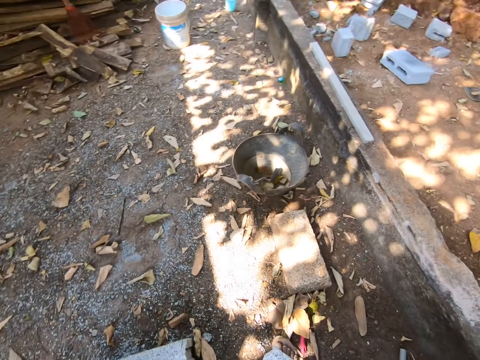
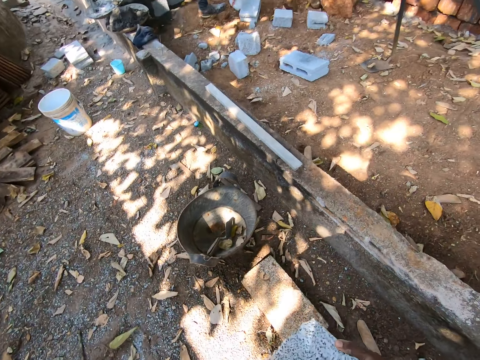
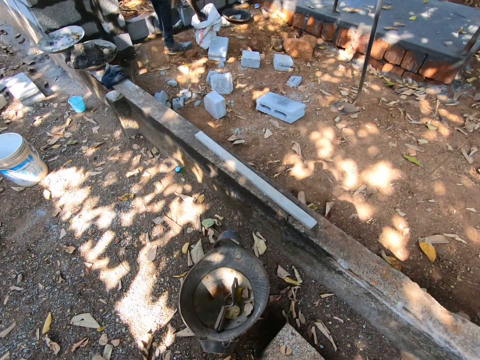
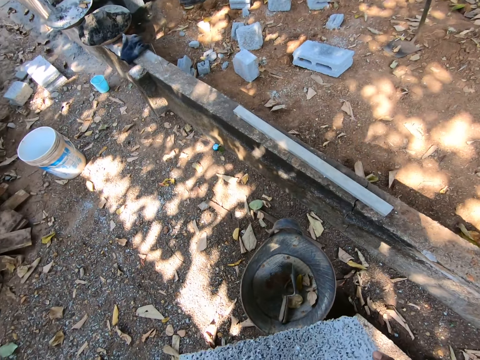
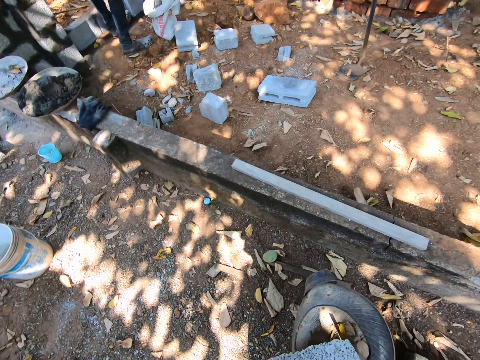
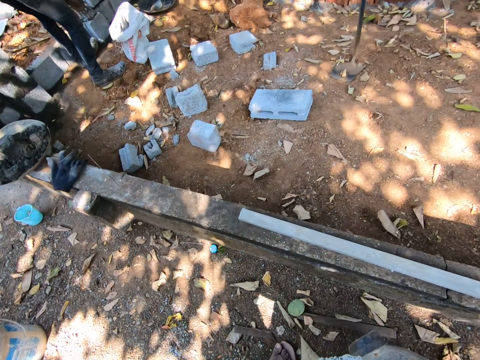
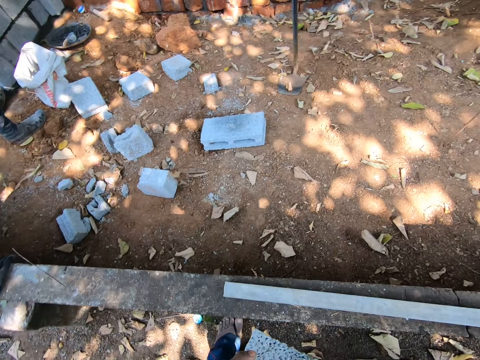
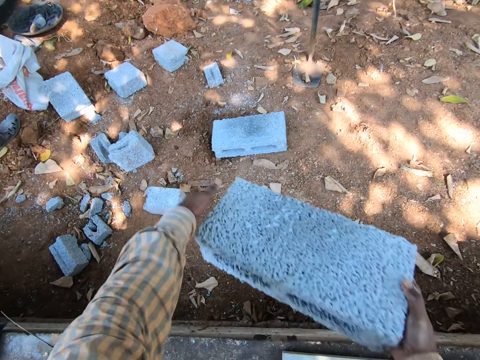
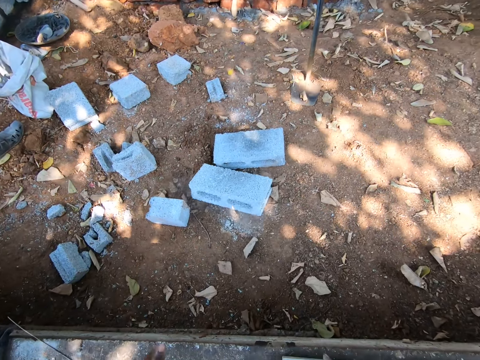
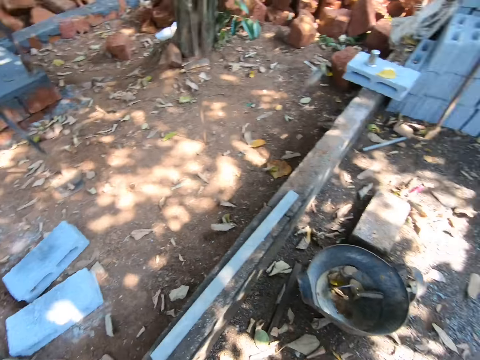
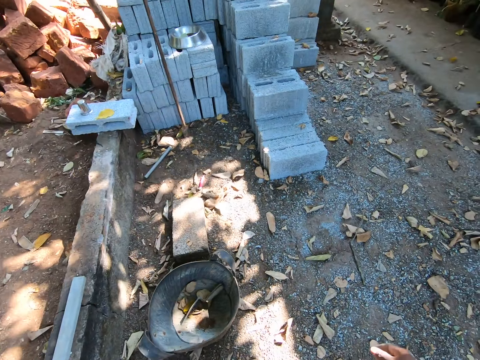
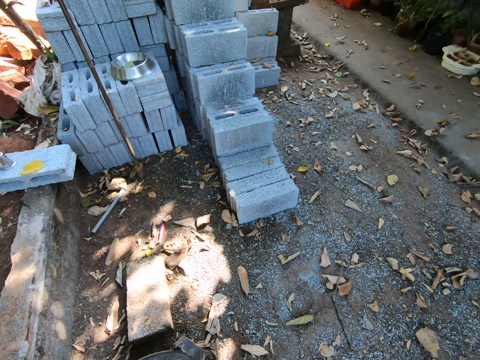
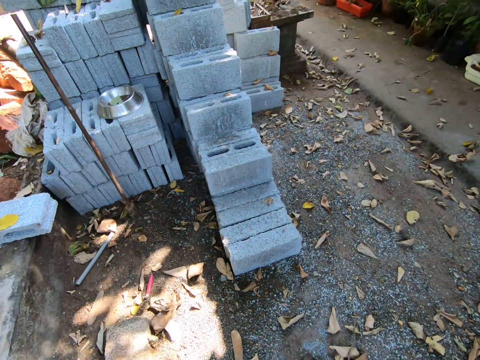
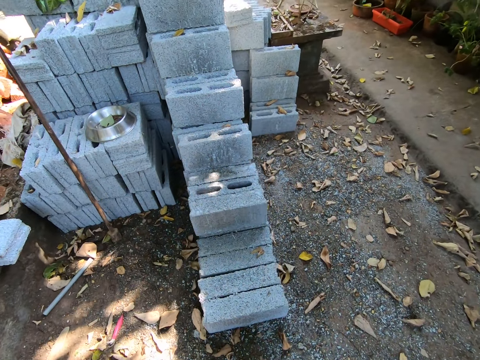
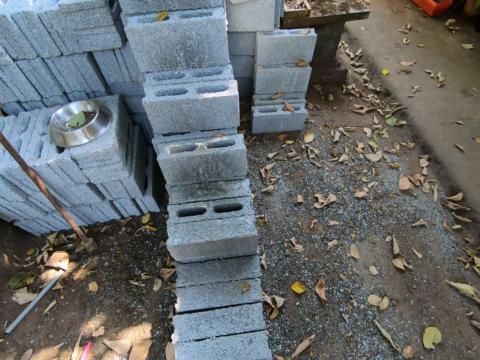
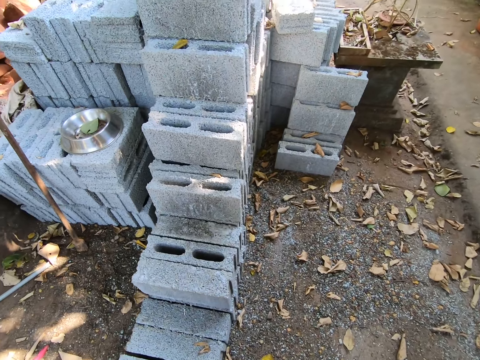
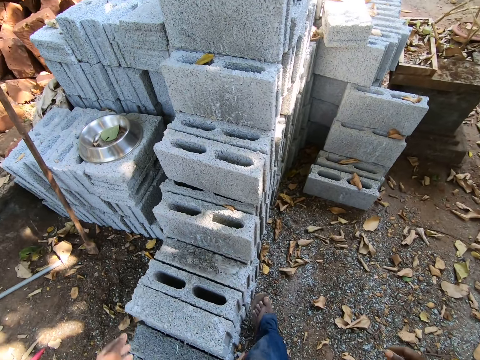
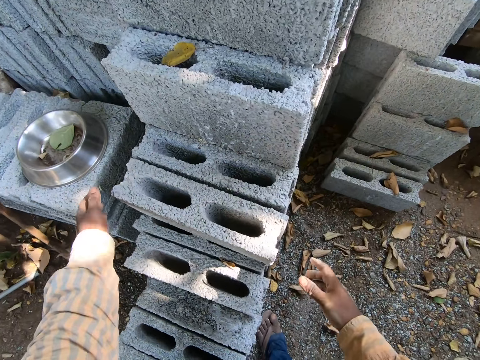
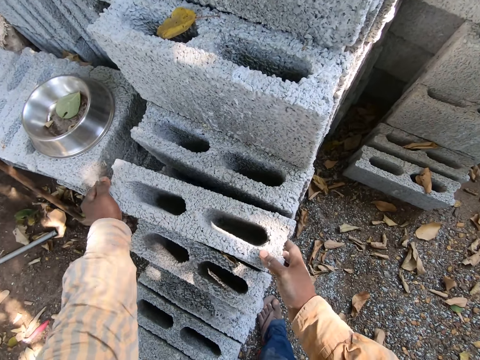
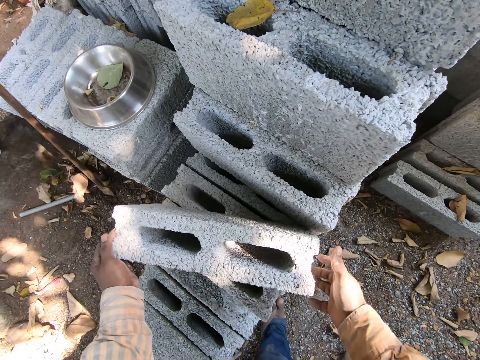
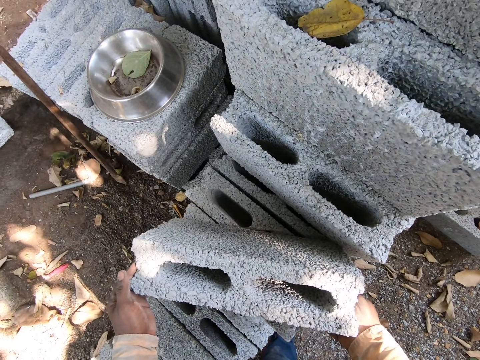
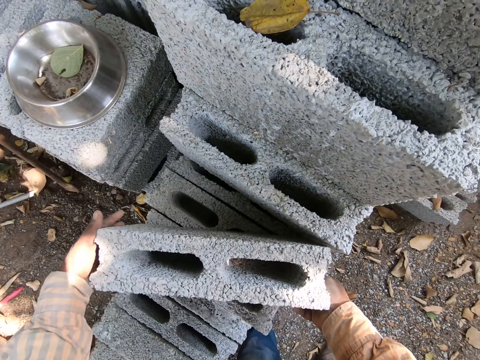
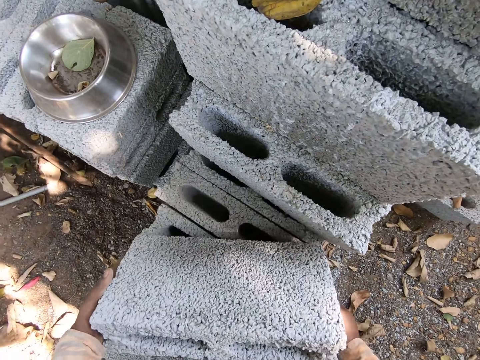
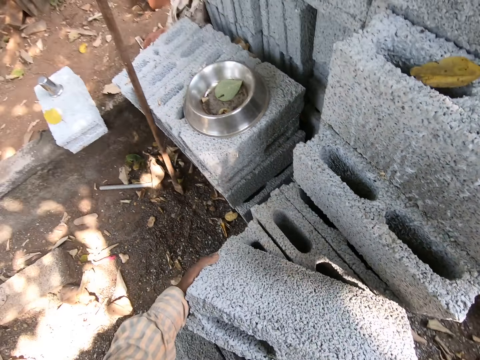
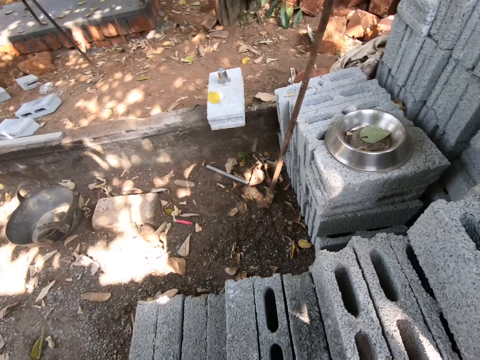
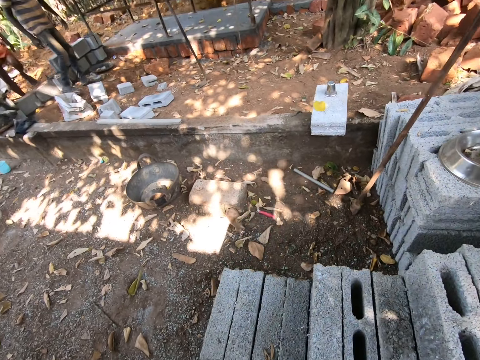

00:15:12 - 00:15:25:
The camera wearer throws the block on the ground with both hands. He carries a block from the block pile with both hands. He picks up a brick with his hands.

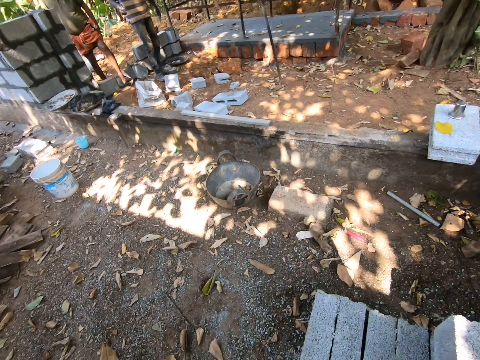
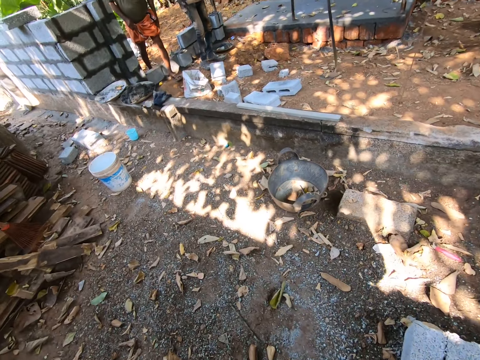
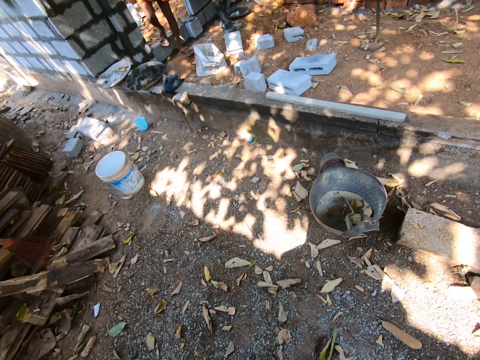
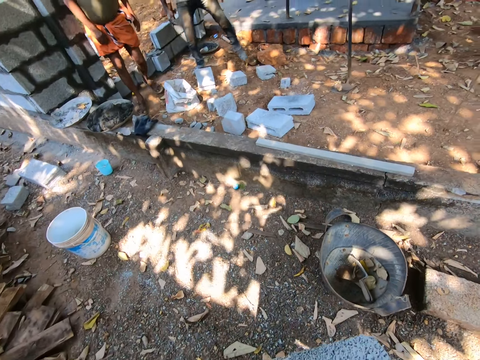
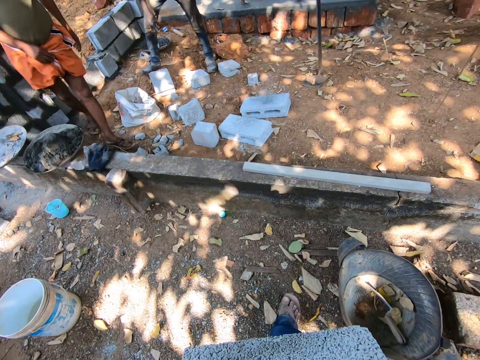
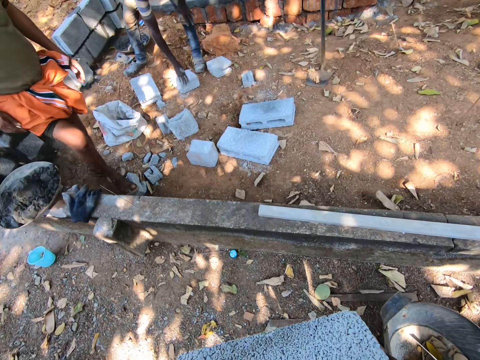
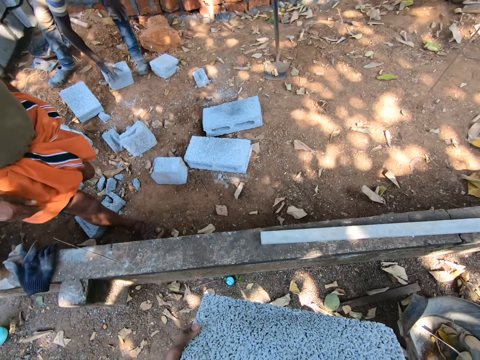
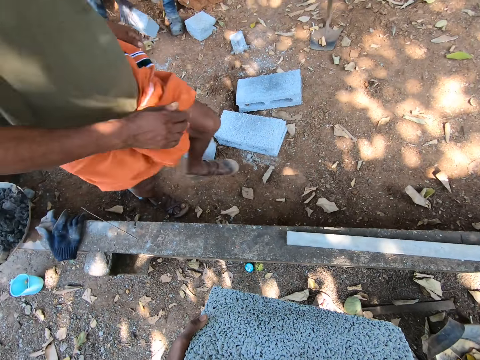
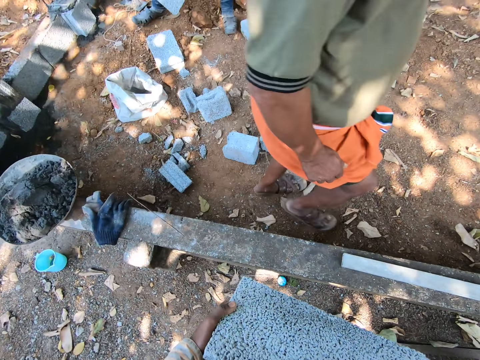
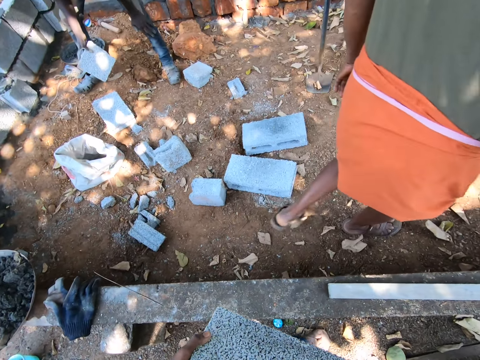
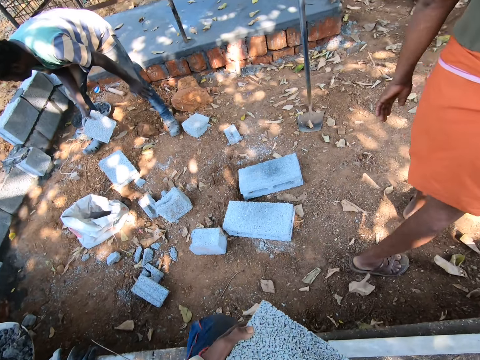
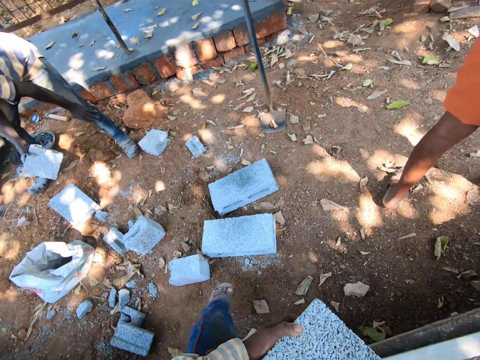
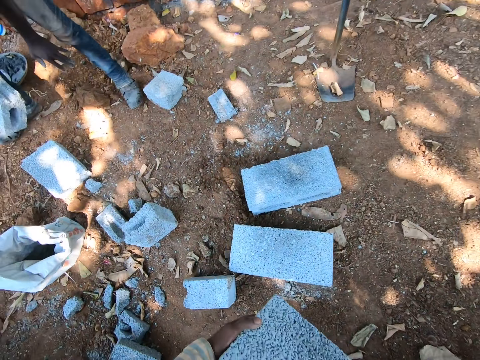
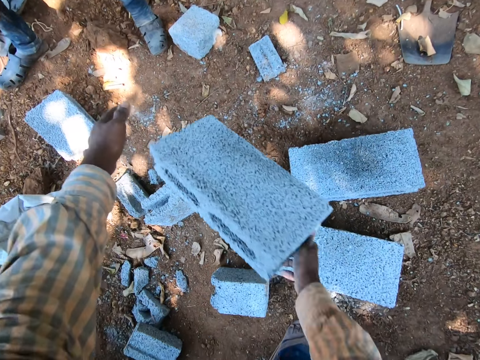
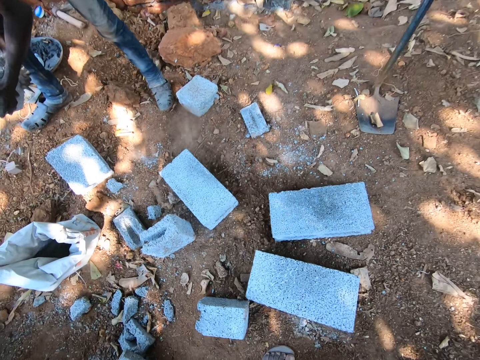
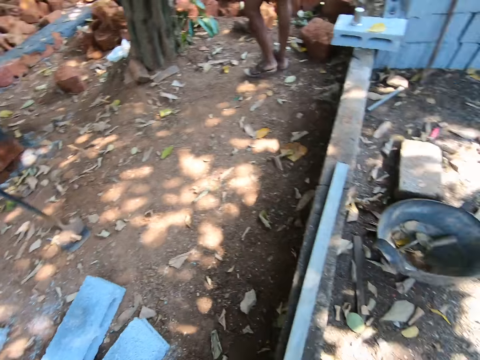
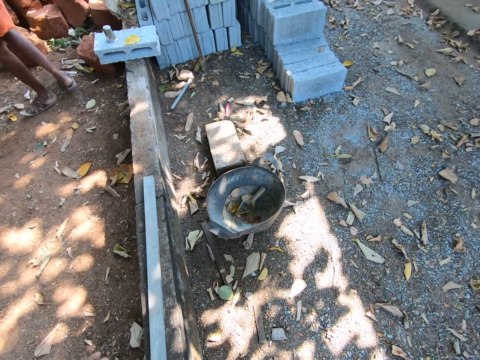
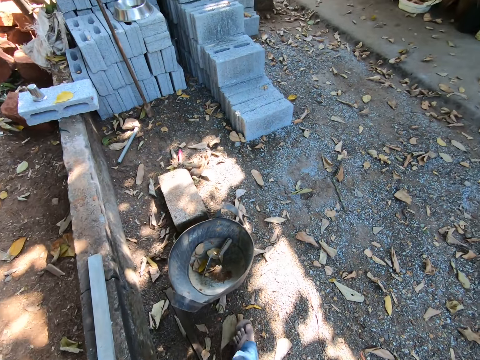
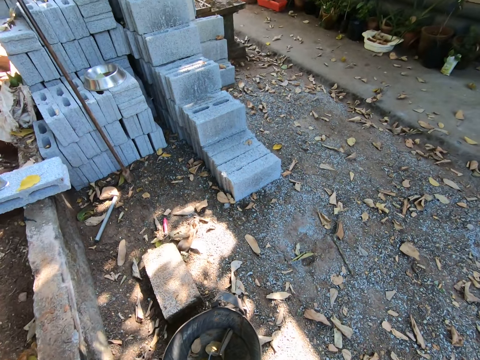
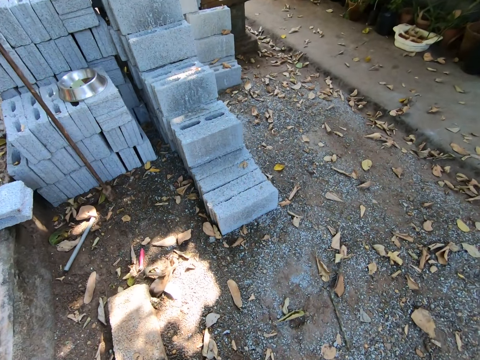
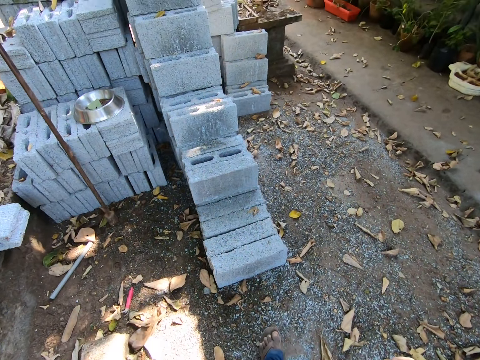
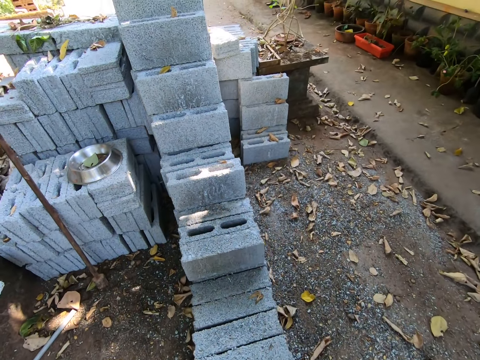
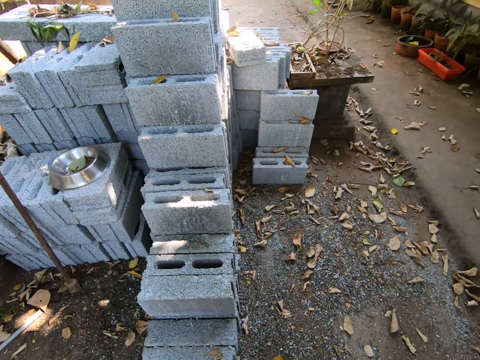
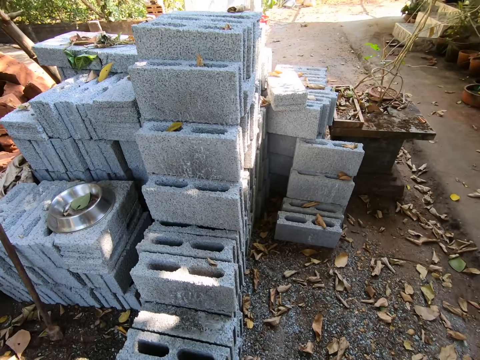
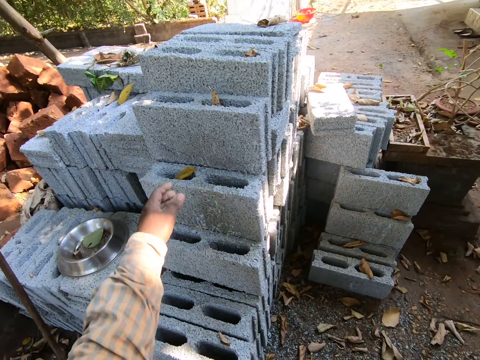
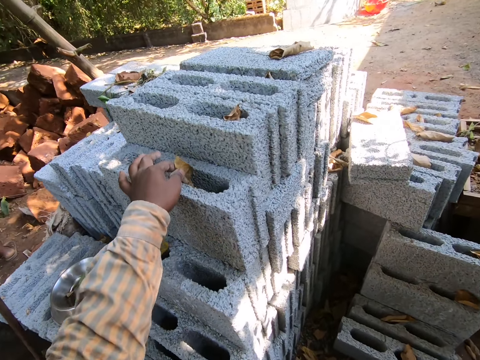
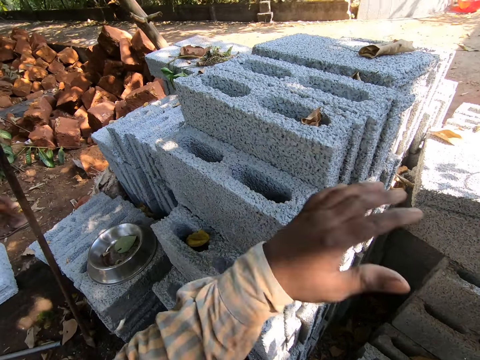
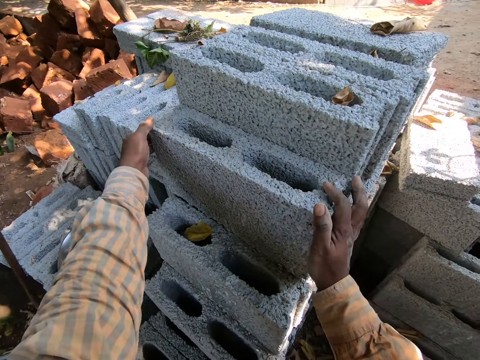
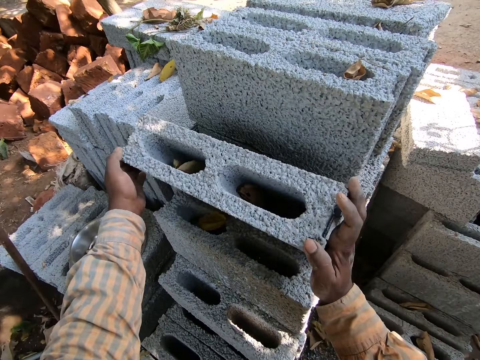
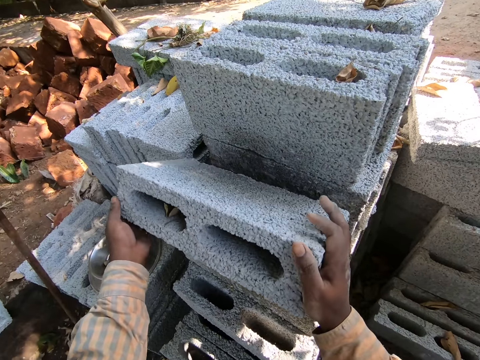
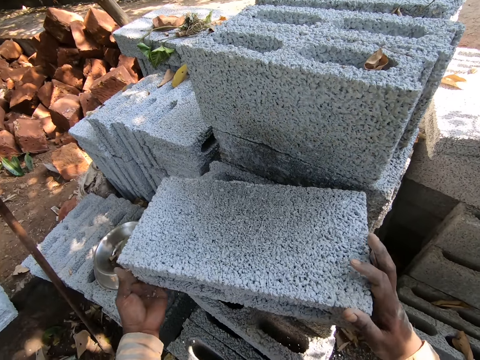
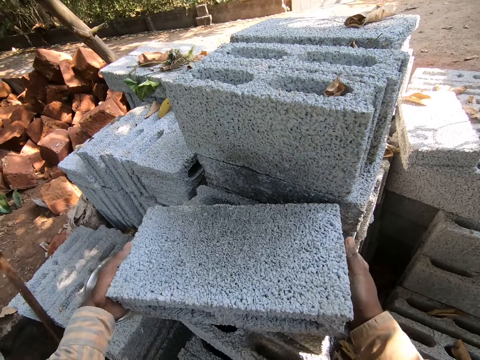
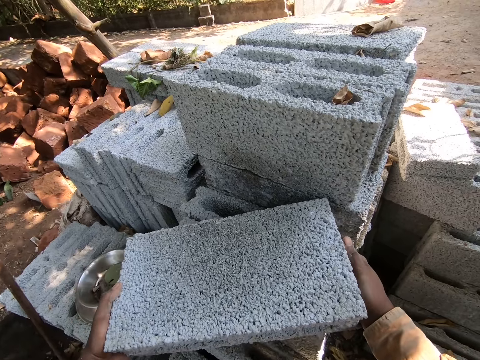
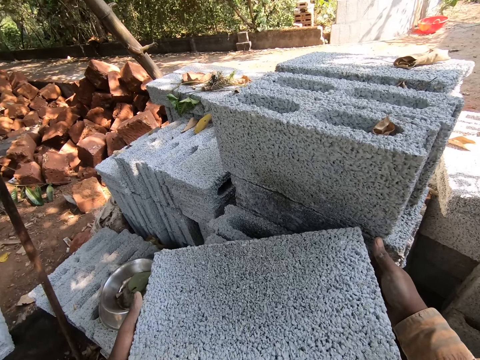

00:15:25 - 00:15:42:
The camera wearer carries a brick with his hands. A man picks up a block from the ground with his right hand. The camera wearer throws the block on the ground with both hands. He removes a leaf from a block with his left hand. He throws away the brick. He carries a block from the block pile with both hands. He lifts a brick with his hands.
